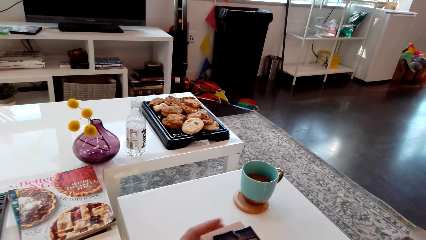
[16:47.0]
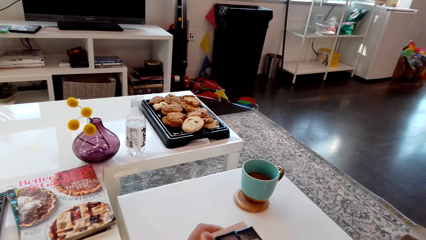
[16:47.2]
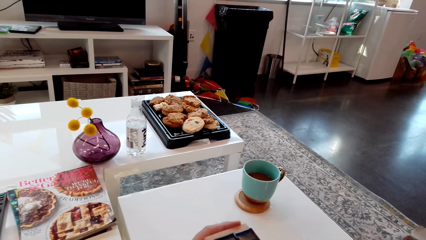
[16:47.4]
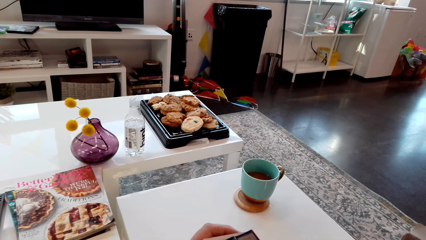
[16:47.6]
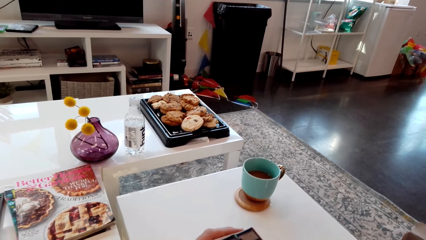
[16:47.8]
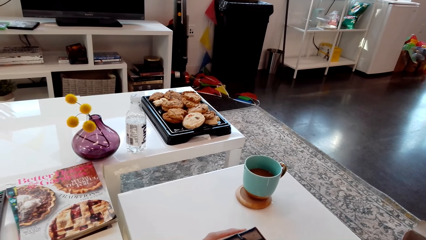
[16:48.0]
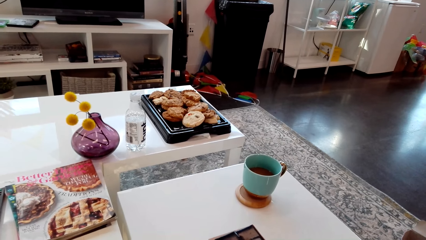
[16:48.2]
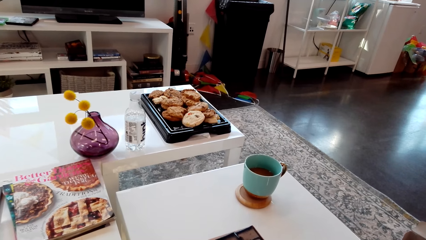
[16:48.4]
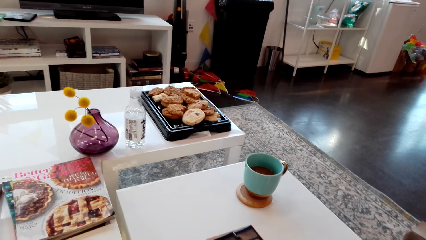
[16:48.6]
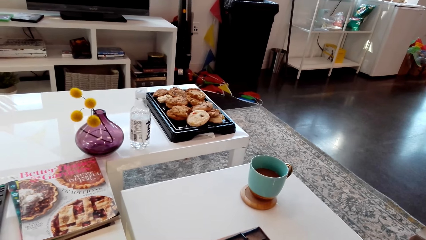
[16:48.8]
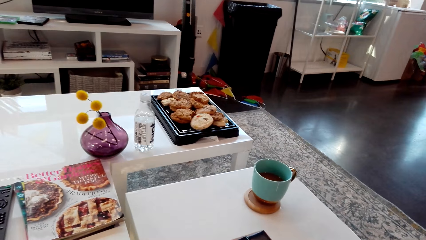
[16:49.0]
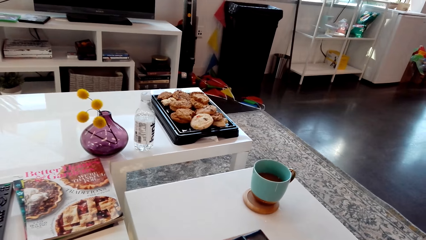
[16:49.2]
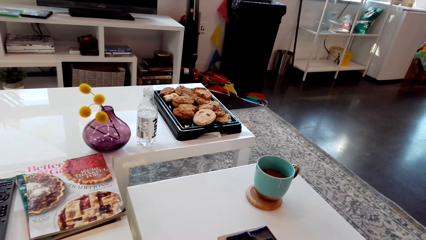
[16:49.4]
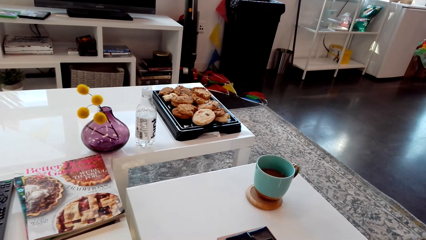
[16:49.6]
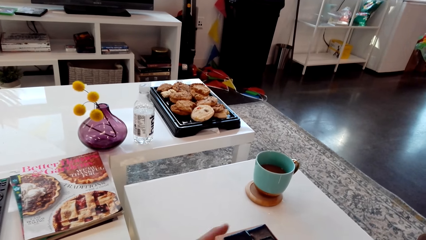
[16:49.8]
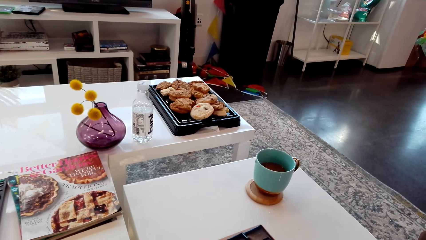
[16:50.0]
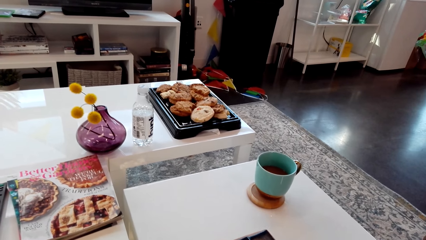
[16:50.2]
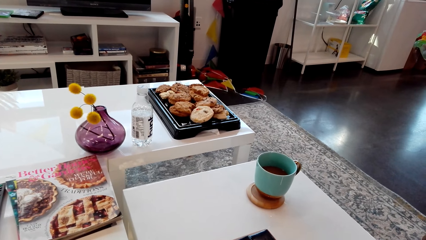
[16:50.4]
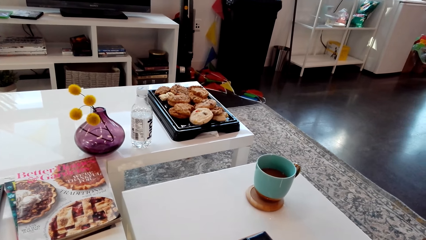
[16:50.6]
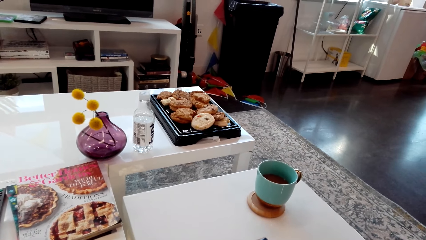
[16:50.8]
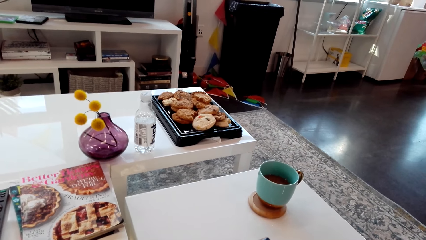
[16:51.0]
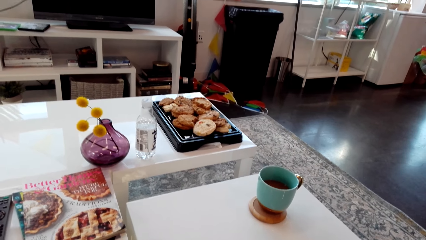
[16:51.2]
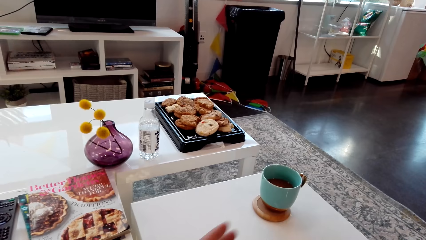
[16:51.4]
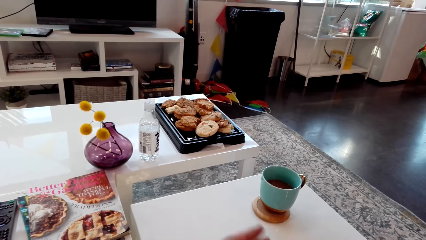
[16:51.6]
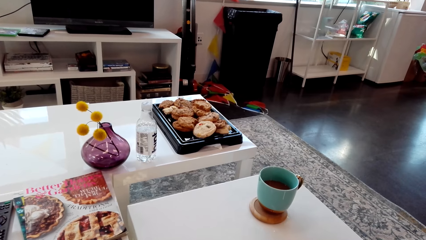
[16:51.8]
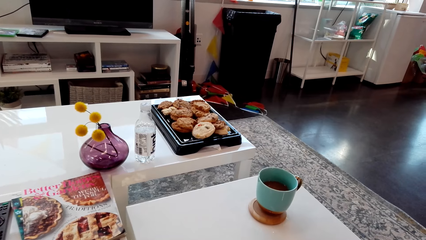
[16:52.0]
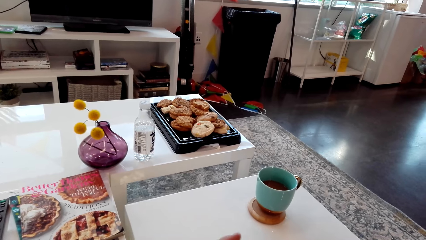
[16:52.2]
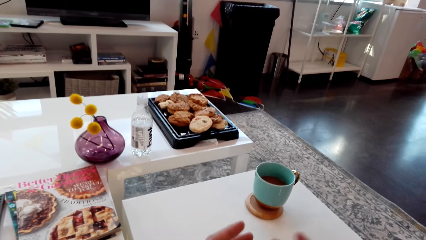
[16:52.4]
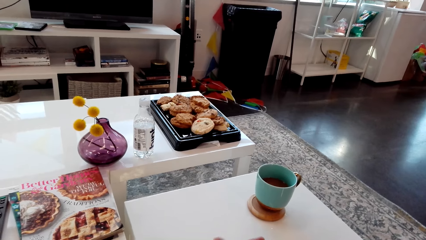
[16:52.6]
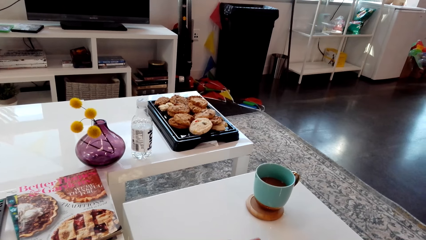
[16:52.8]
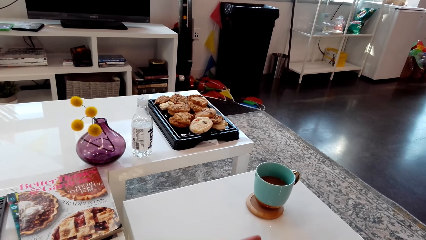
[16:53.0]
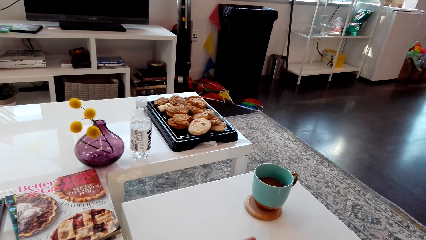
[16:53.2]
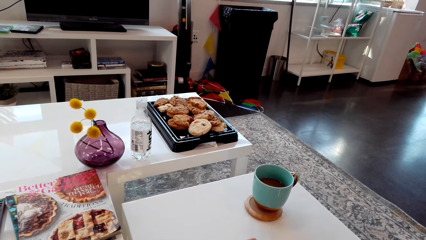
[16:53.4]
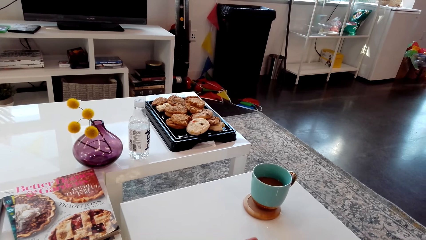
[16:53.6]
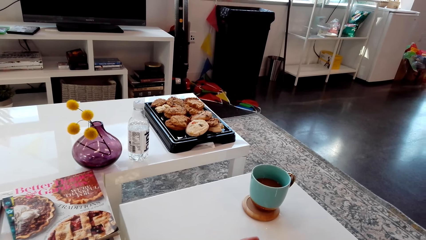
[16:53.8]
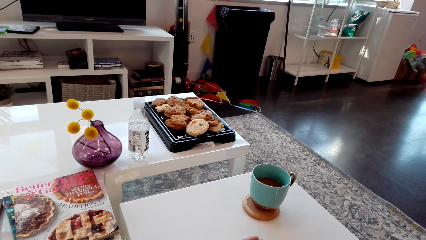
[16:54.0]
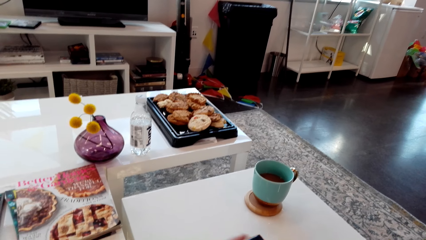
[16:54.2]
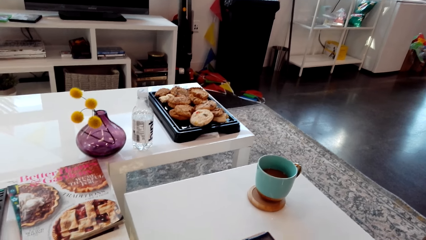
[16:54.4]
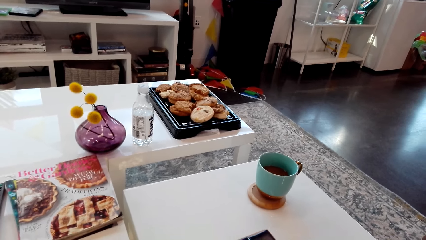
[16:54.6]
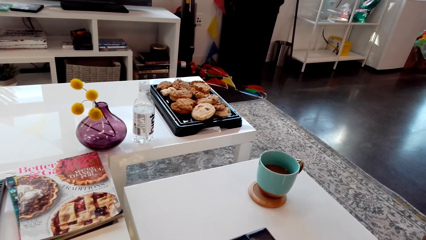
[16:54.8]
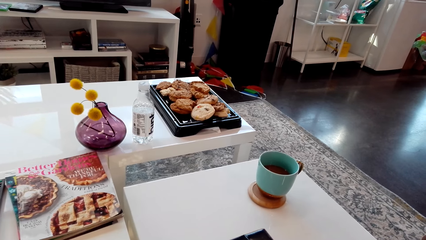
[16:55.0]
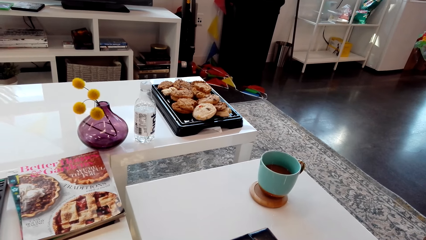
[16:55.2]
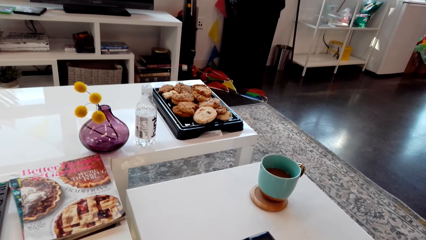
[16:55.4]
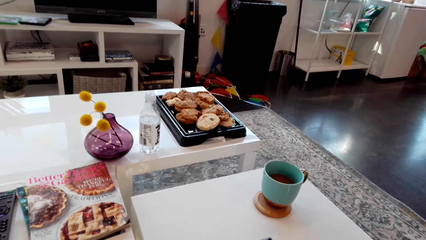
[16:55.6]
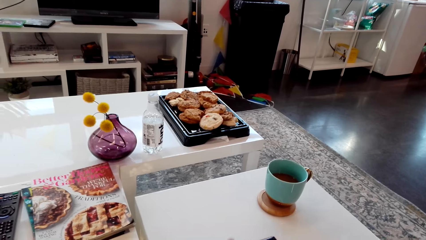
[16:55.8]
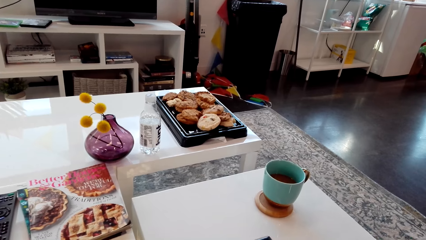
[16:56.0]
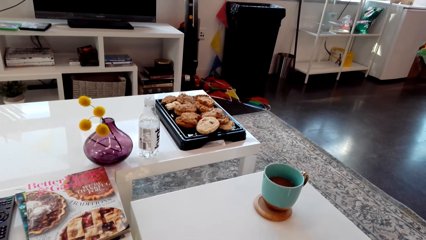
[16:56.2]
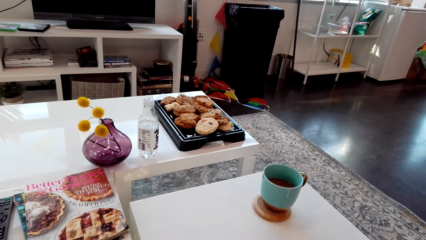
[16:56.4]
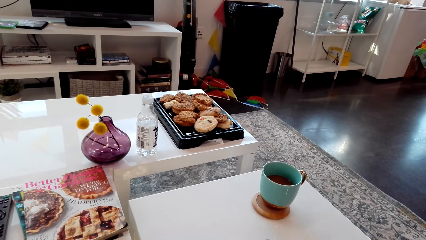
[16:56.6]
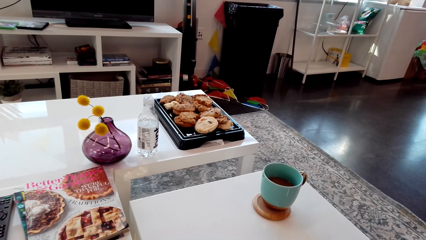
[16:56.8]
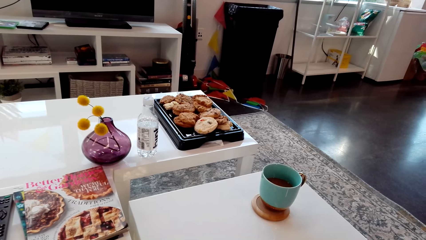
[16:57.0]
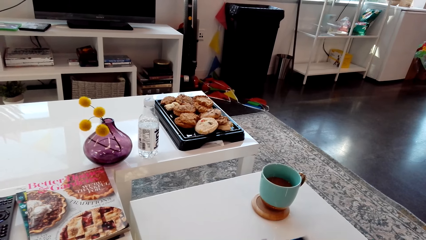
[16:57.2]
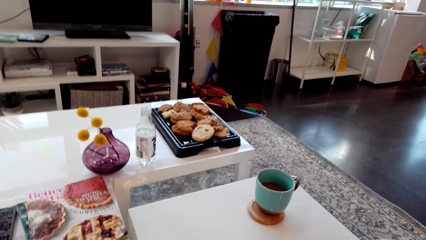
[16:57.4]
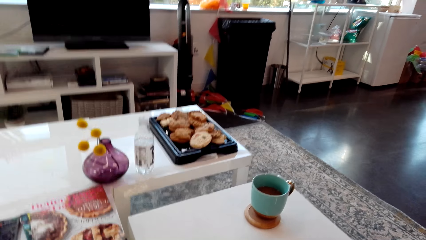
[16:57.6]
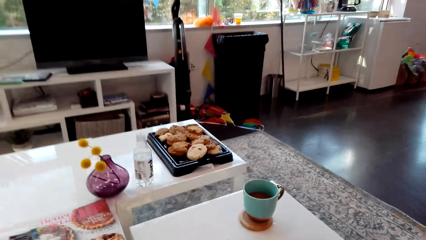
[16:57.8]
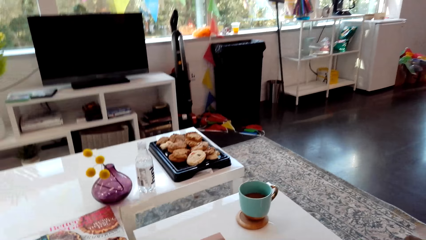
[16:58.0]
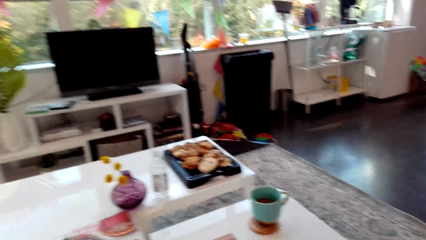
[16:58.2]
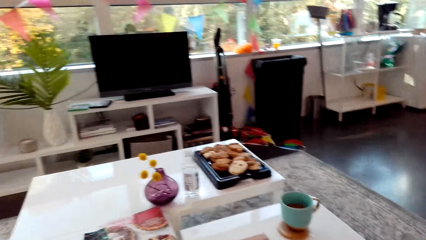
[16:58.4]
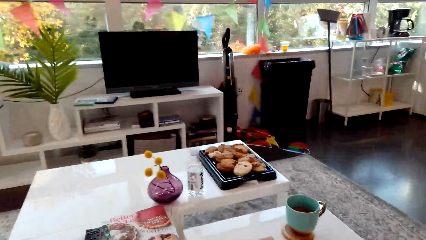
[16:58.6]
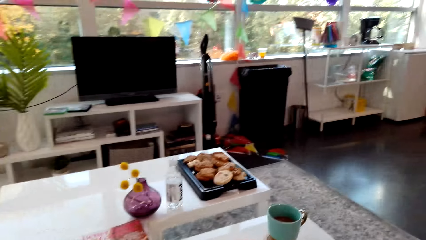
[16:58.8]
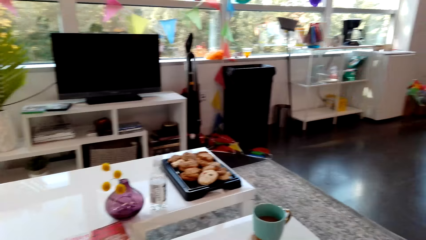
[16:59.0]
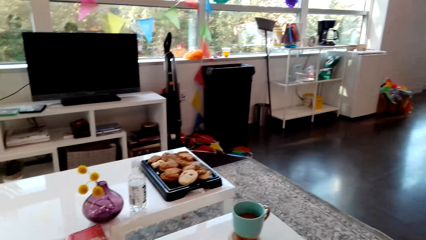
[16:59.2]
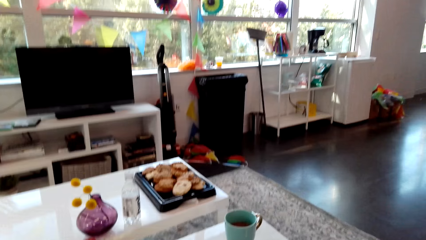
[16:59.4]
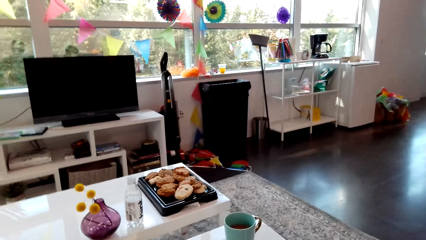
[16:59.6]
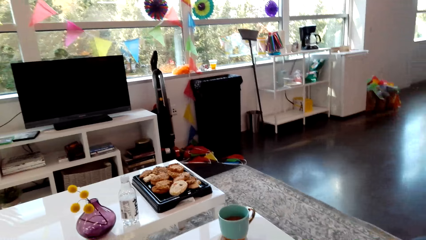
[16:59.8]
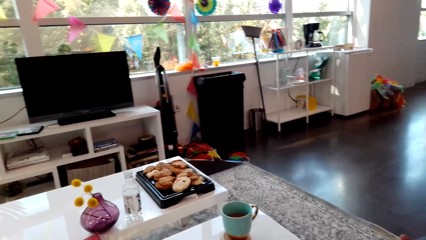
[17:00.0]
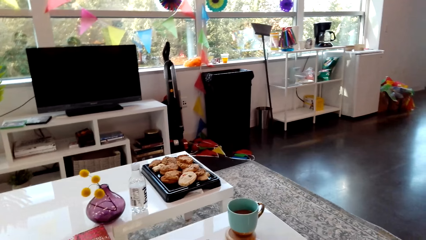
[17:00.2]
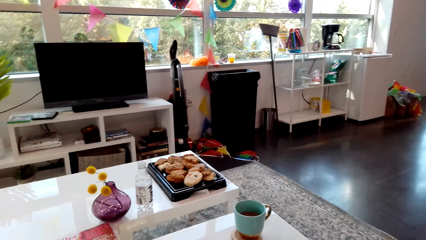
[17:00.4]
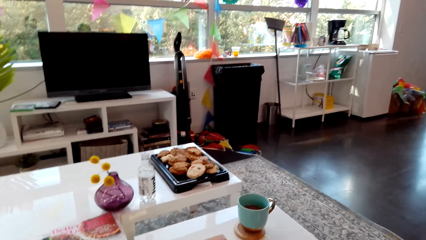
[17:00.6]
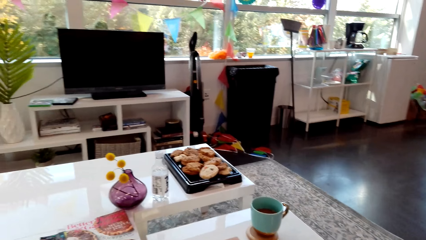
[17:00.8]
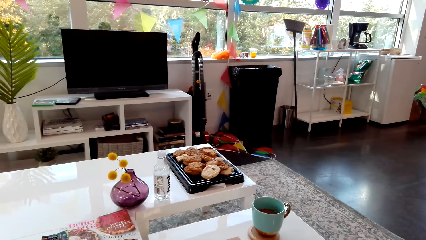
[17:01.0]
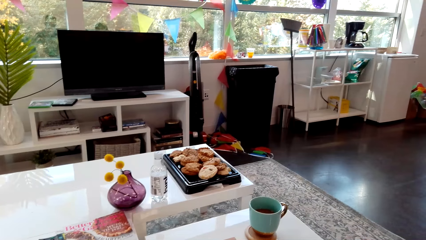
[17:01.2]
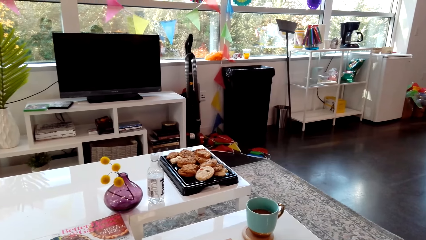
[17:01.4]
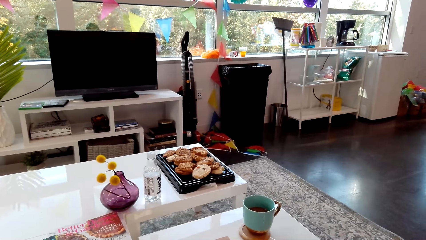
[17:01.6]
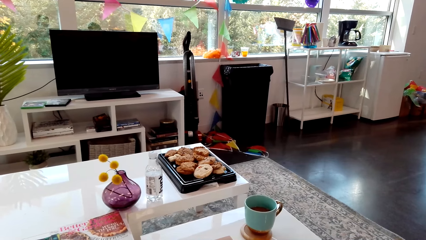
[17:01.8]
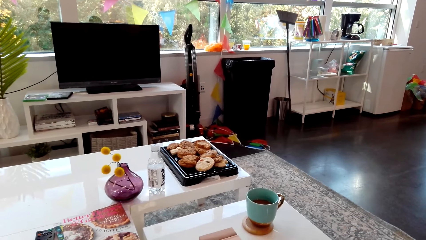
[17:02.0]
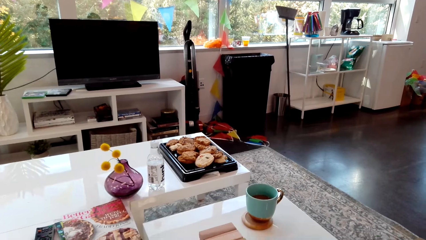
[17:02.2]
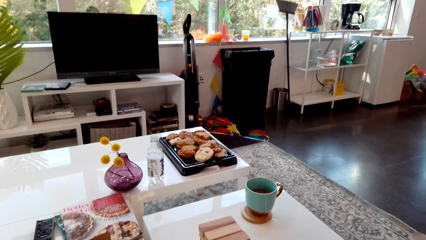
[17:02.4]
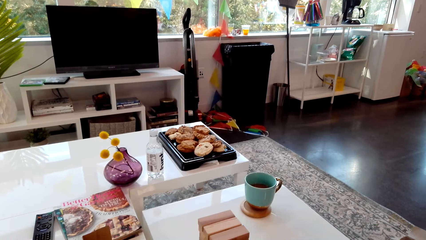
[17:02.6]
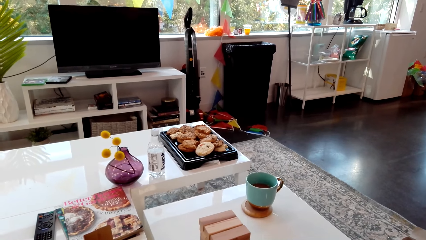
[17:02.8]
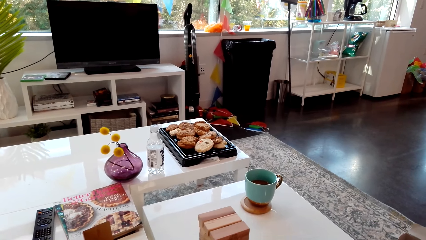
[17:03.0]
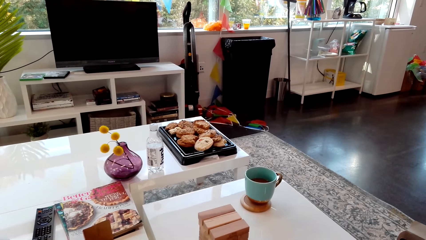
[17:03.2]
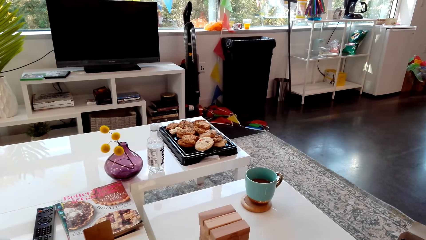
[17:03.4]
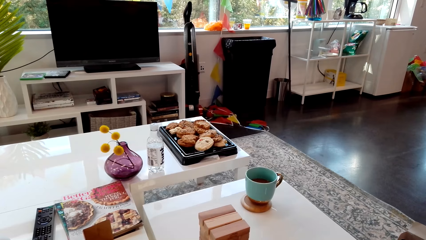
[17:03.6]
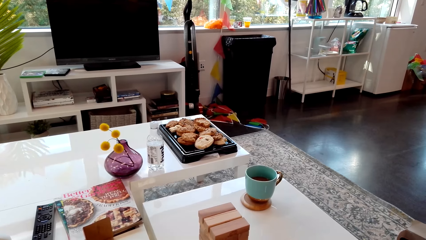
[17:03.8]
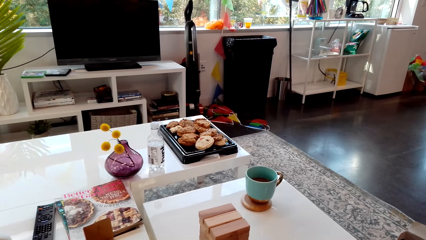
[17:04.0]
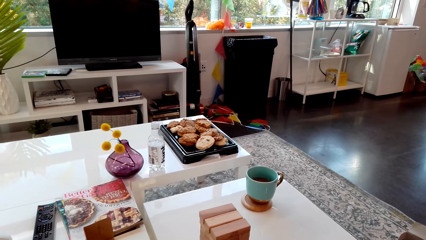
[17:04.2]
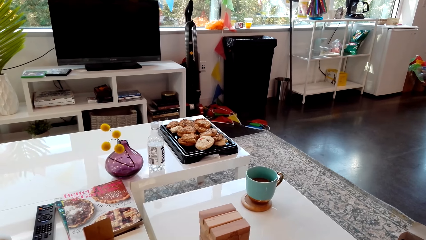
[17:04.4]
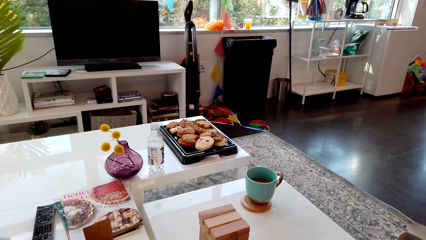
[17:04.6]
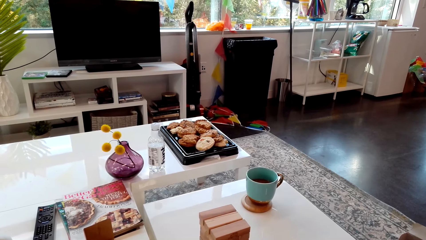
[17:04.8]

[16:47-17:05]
The camera wearer ensures the stack of blocks of wood is in shape.
